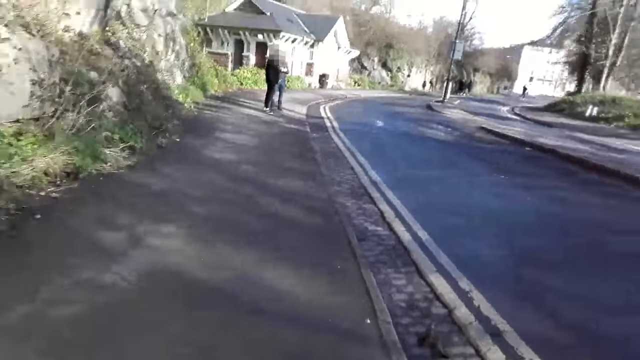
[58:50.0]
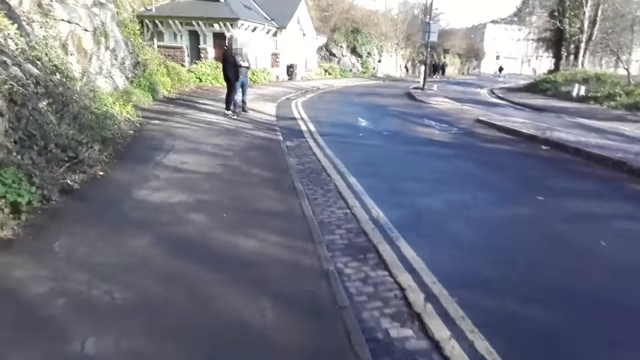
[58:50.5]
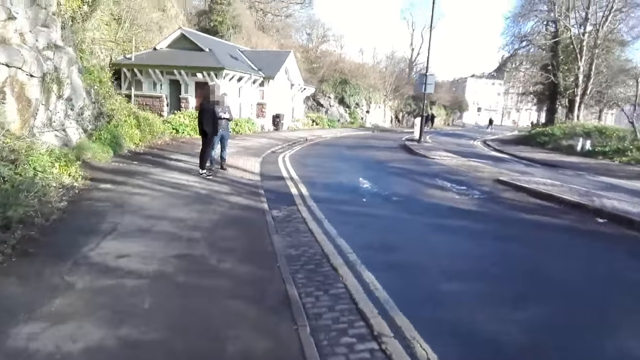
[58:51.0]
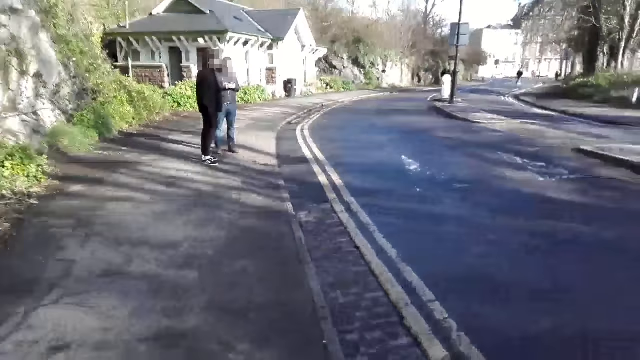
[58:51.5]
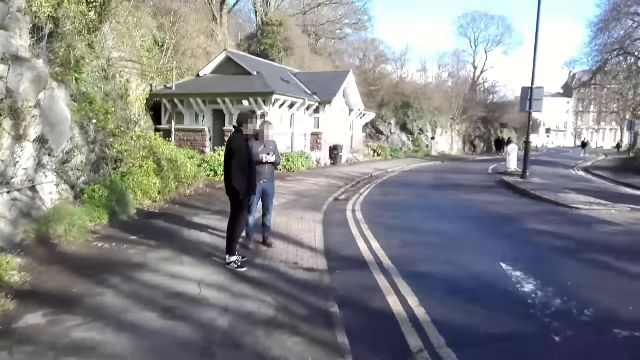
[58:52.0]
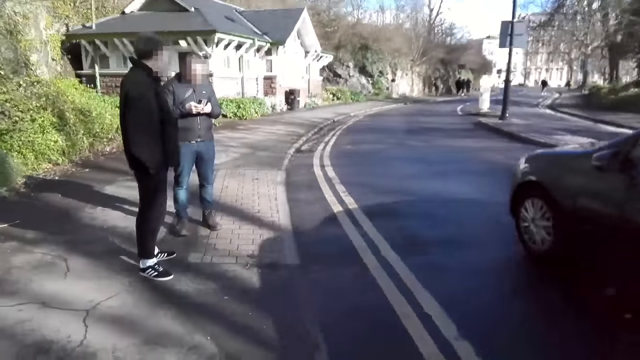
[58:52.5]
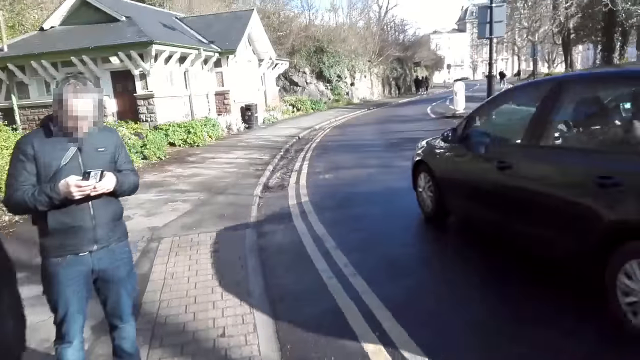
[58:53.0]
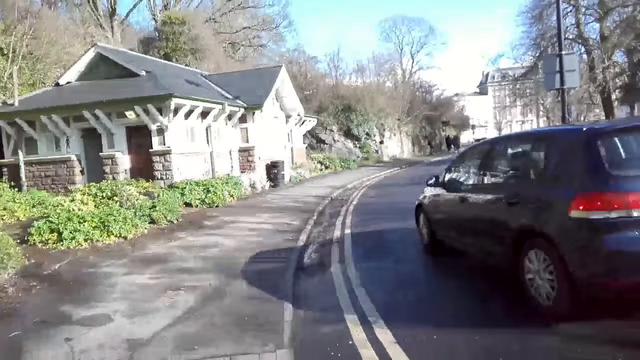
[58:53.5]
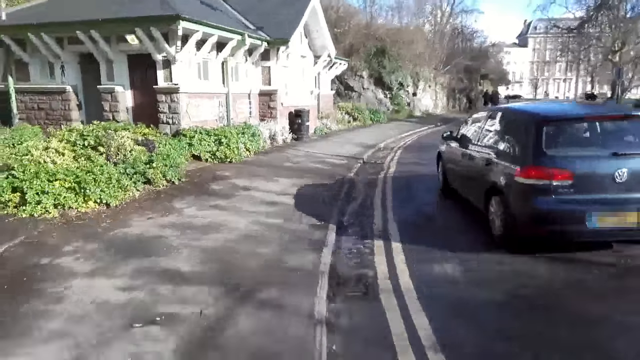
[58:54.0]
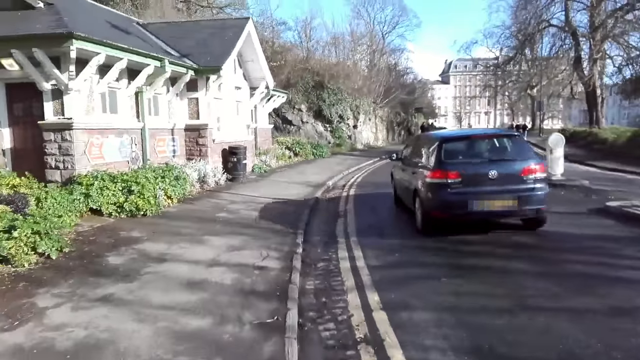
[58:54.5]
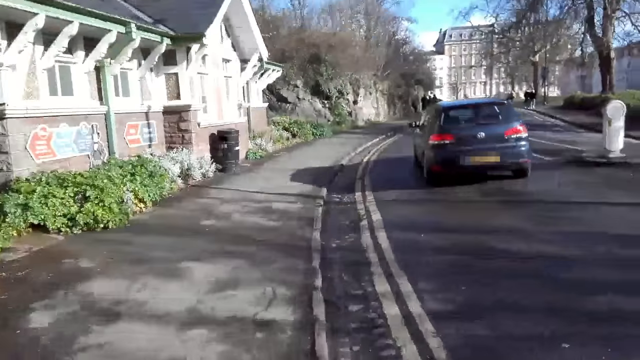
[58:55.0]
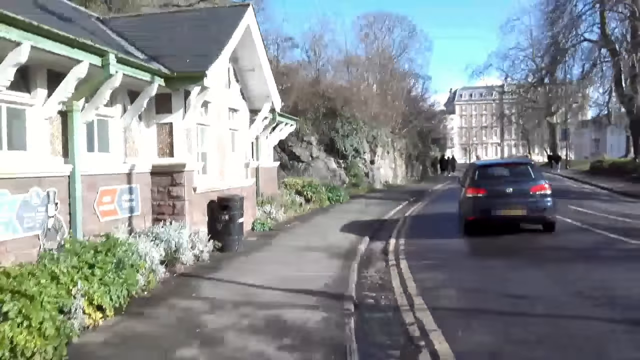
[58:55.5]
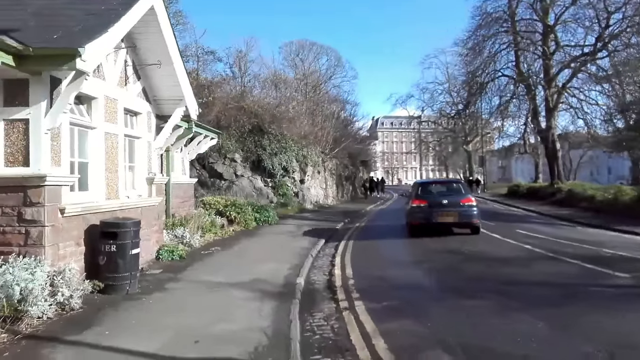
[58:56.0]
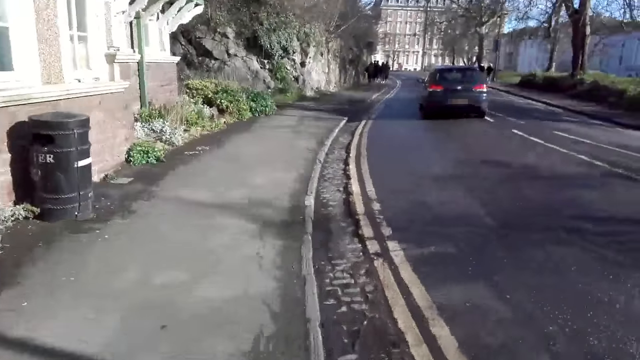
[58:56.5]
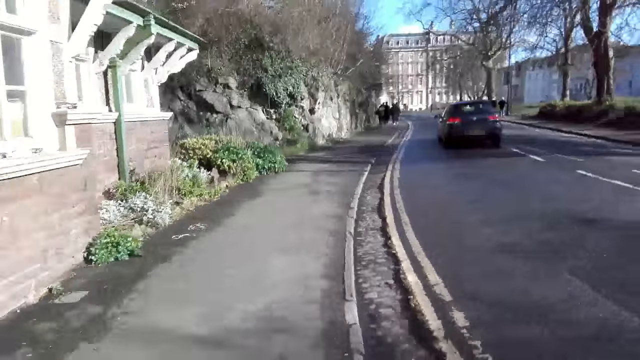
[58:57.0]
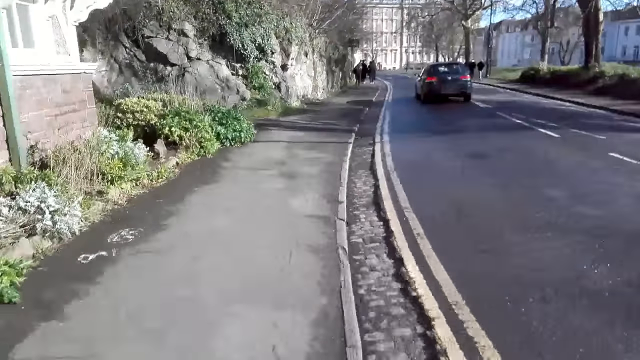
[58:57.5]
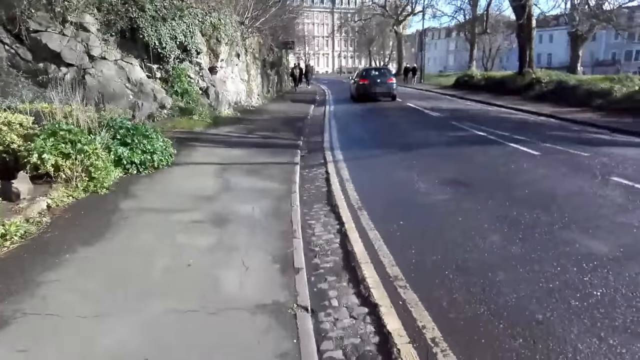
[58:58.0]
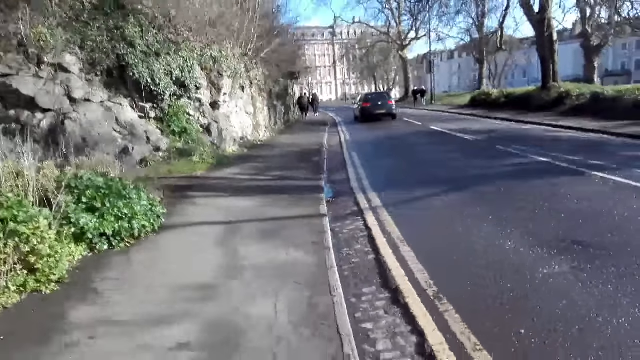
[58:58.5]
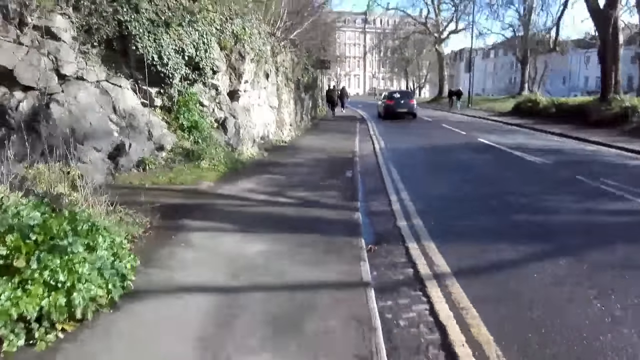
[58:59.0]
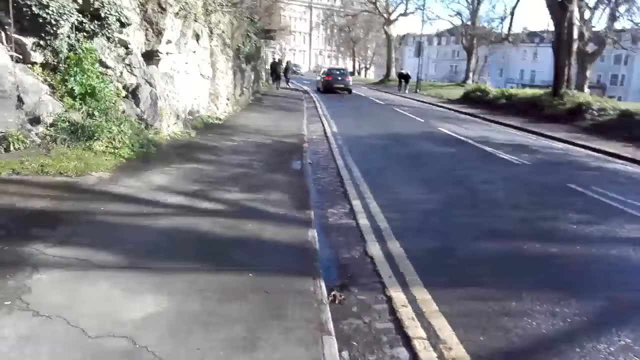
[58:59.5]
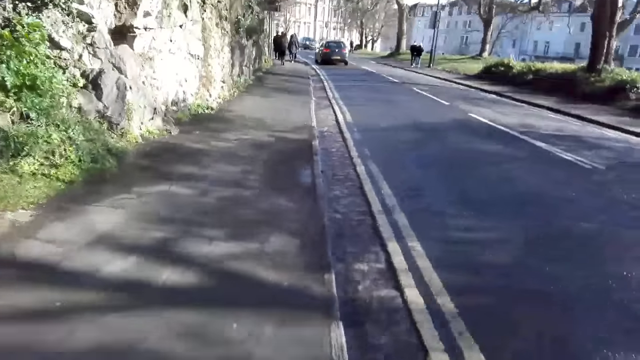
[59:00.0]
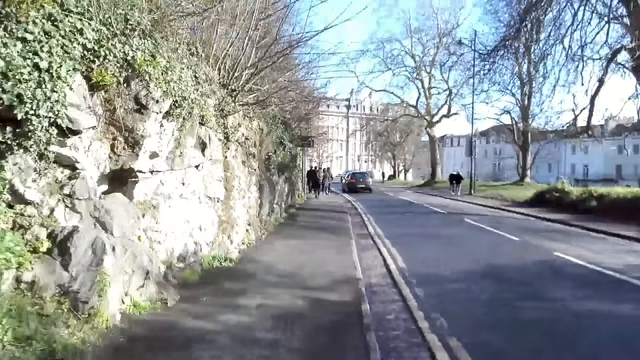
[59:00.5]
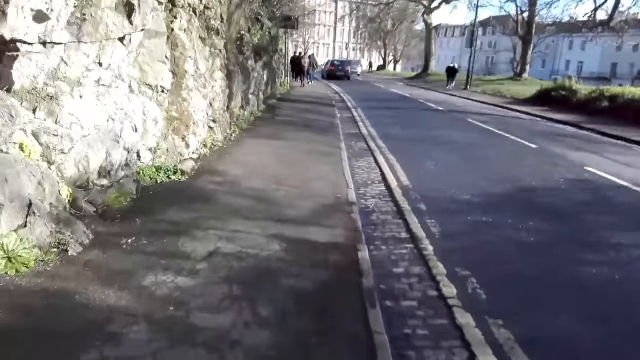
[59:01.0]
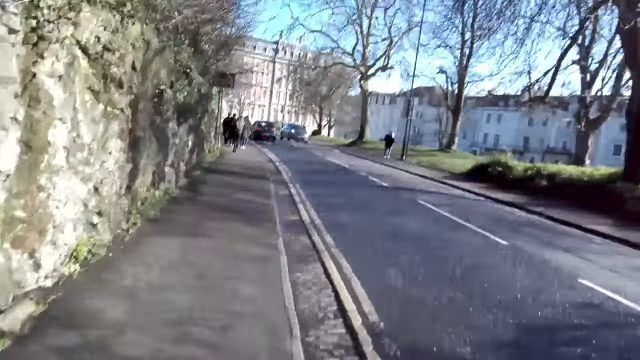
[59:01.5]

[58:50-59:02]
A navy blue car drives past the camera wearer.

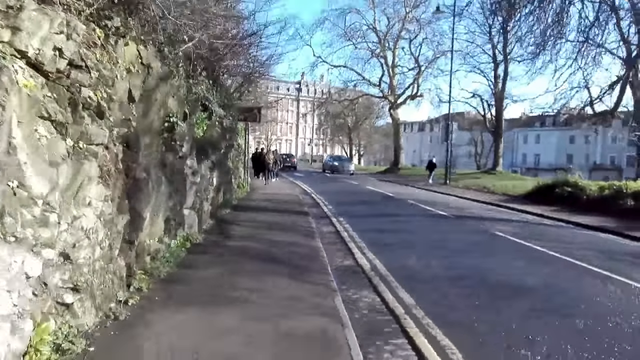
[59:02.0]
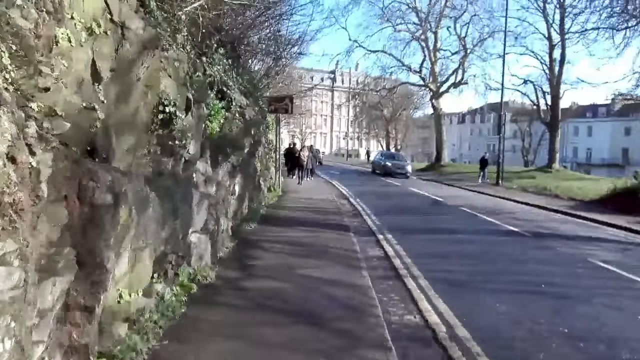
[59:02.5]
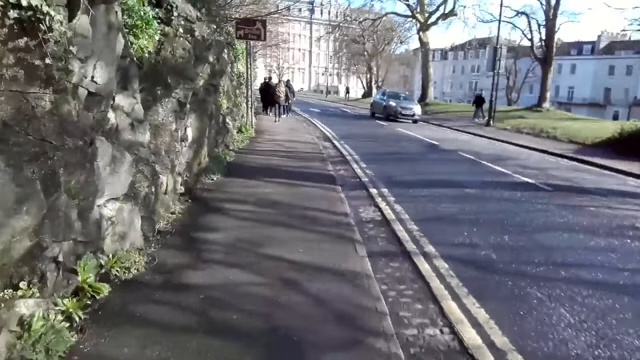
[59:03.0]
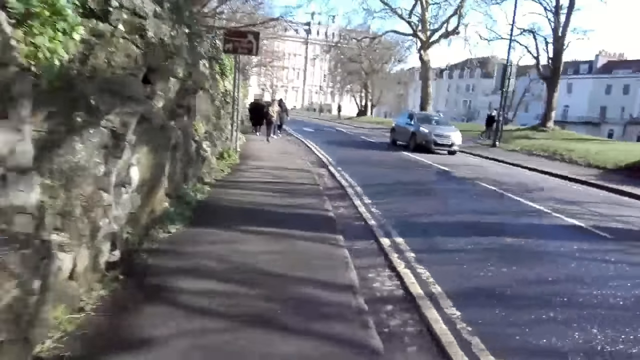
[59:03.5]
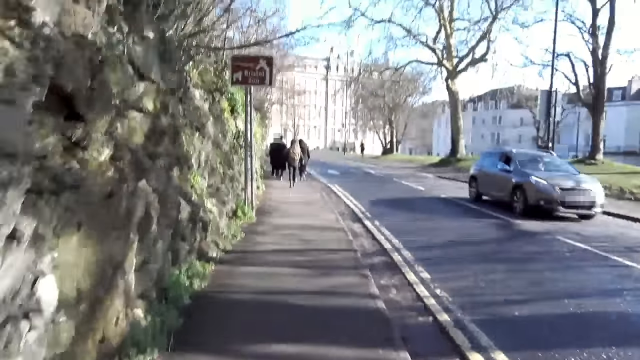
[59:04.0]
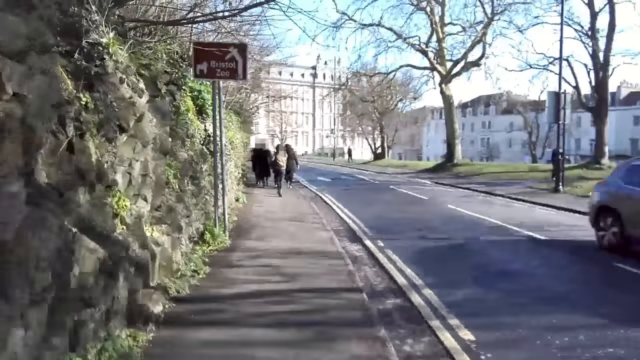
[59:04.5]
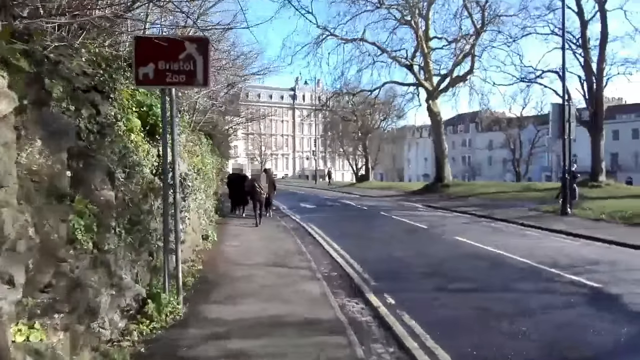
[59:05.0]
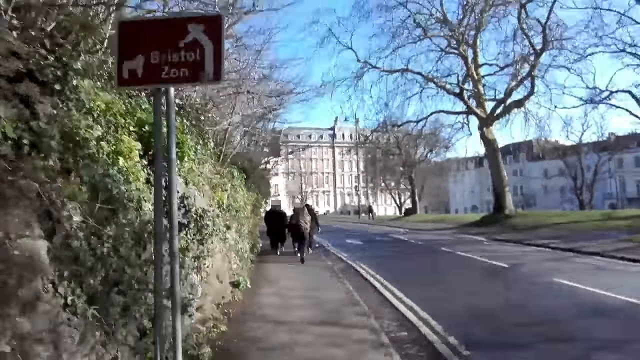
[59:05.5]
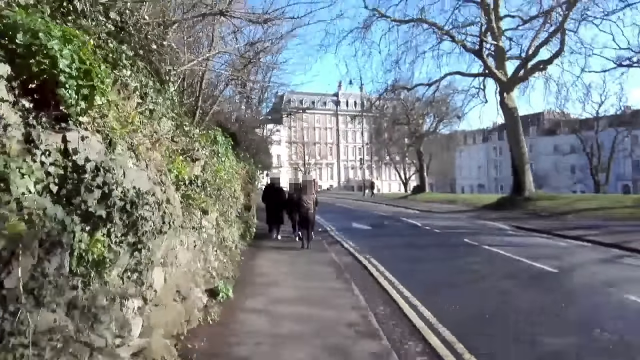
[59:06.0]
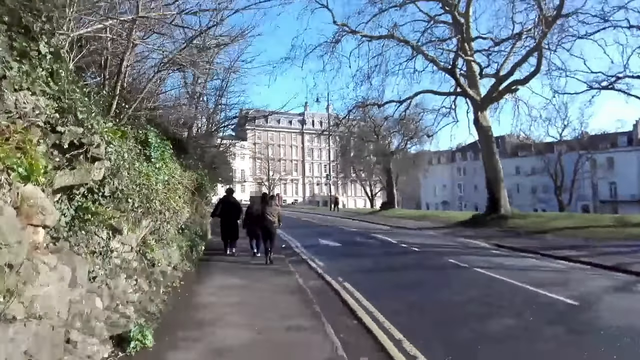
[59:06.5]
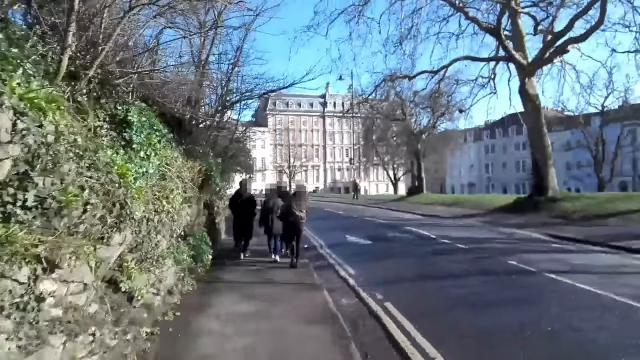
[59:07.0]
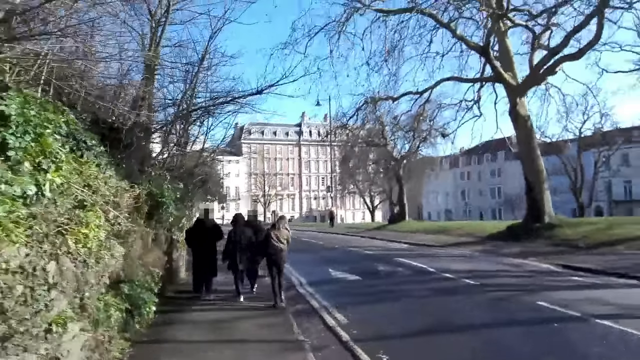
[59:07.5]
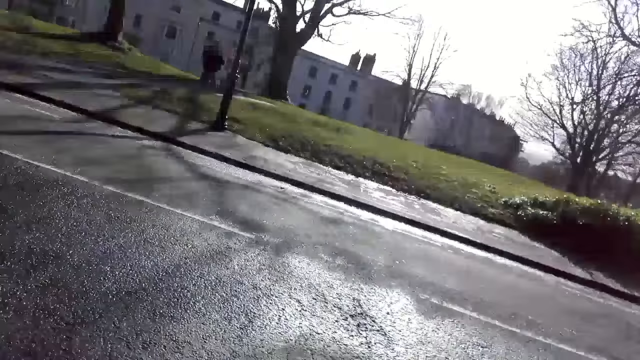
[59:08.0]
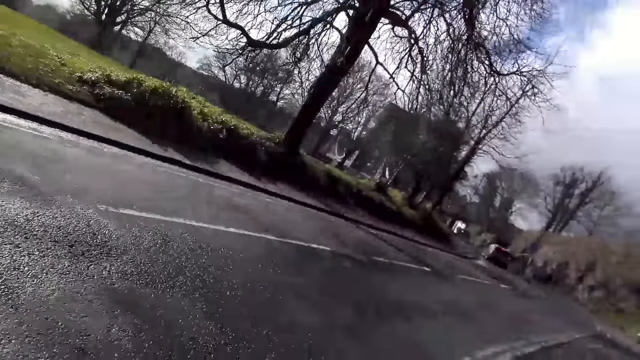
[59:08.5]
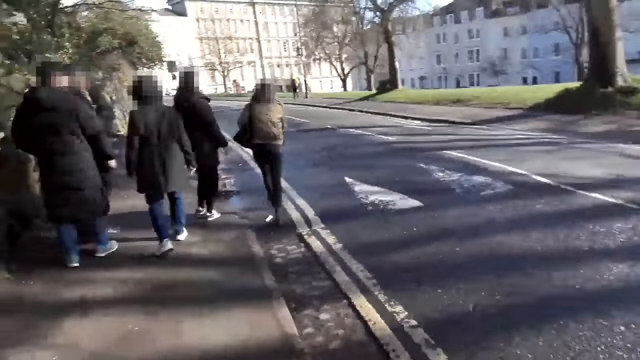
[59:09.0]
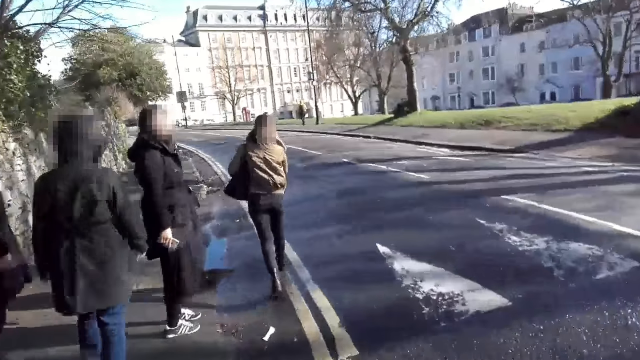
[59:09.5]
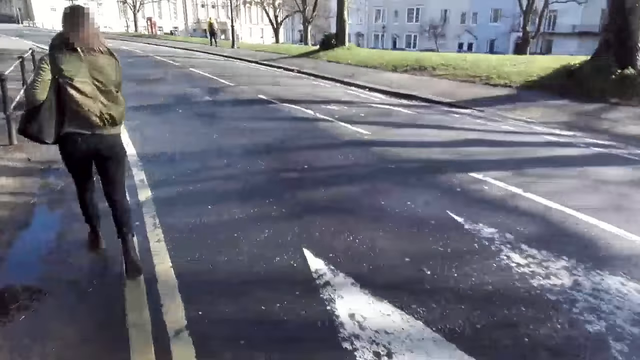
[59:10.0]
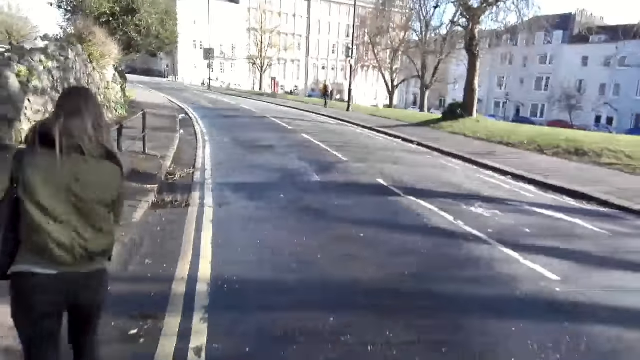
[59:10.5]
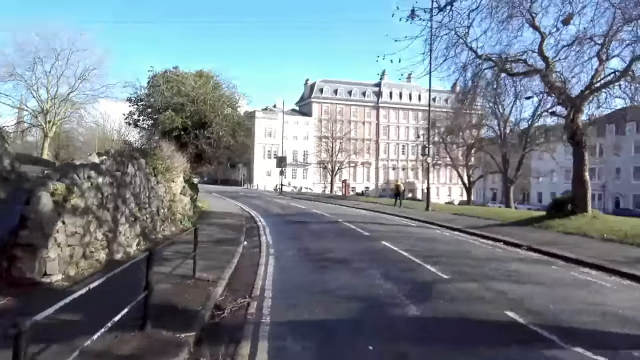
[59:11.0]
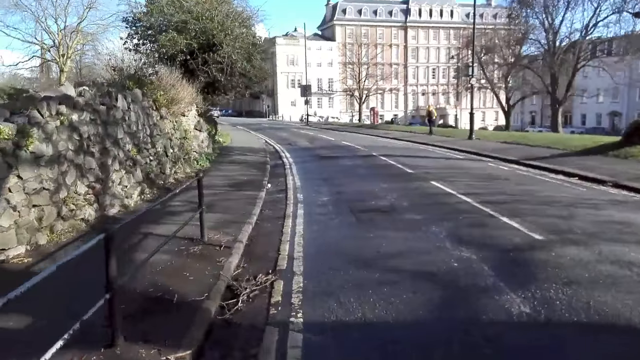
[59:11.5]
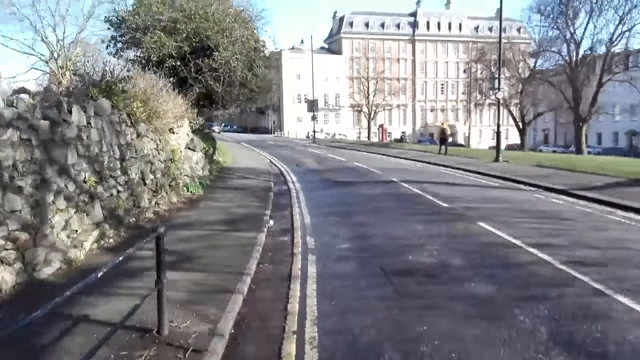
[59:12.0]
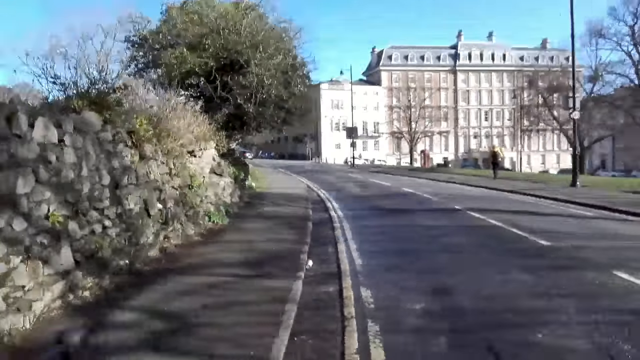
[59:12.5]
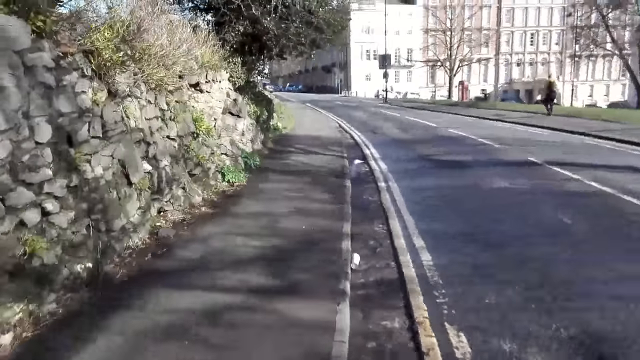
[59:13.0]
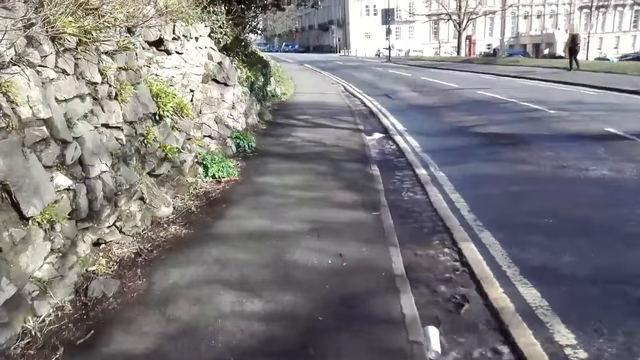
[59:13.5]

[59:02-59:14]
An ash car drives past the camera wearer.
